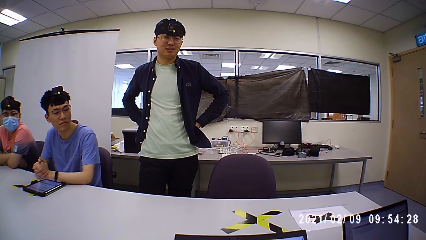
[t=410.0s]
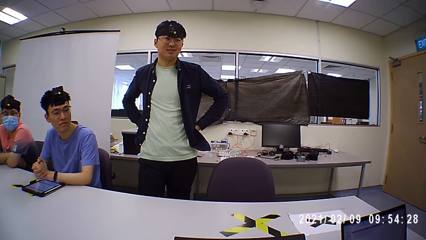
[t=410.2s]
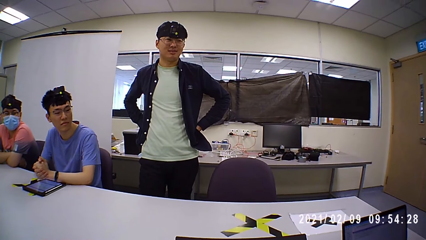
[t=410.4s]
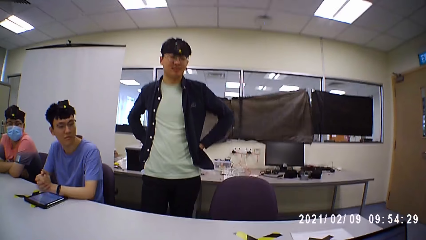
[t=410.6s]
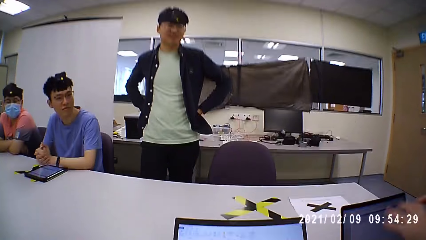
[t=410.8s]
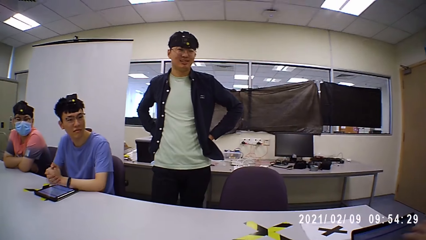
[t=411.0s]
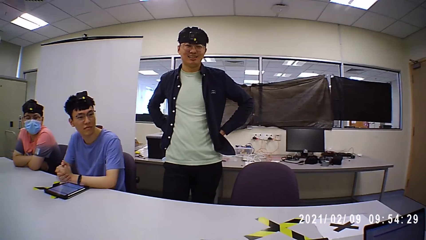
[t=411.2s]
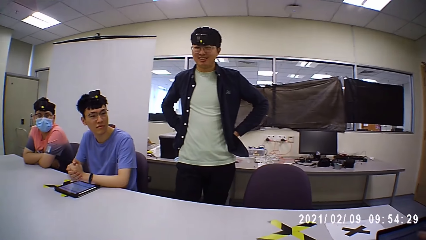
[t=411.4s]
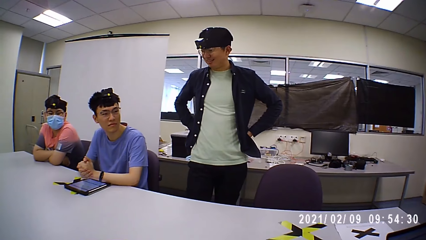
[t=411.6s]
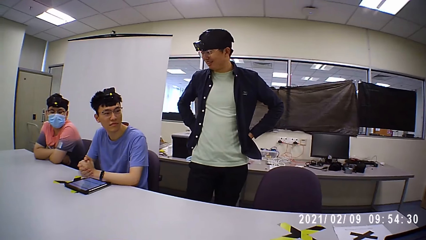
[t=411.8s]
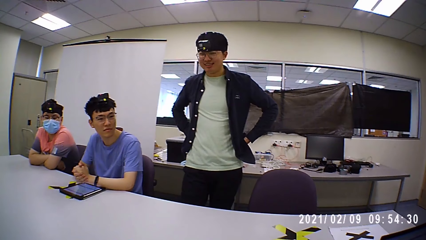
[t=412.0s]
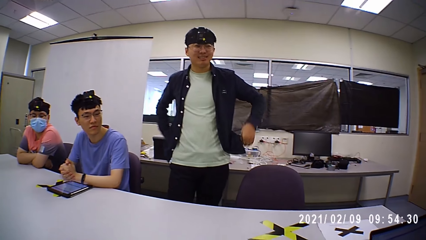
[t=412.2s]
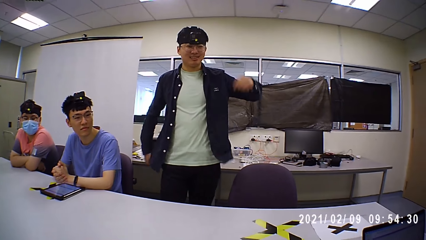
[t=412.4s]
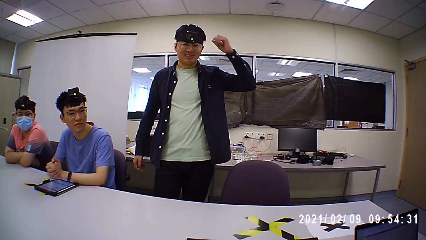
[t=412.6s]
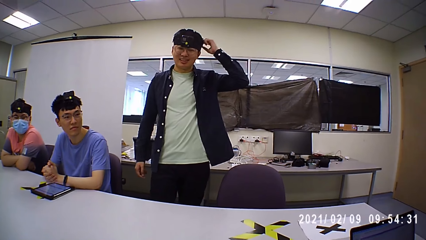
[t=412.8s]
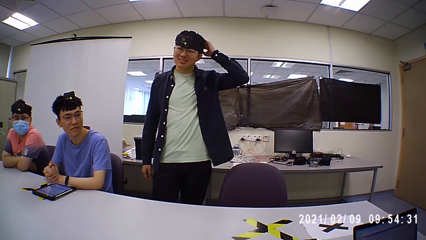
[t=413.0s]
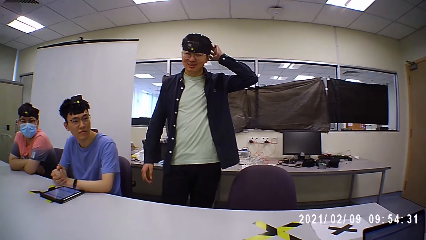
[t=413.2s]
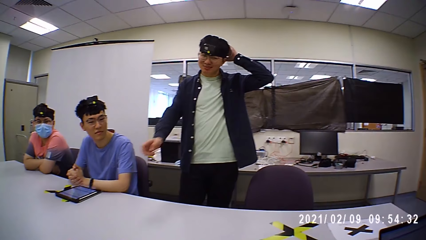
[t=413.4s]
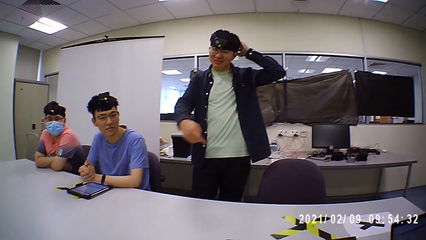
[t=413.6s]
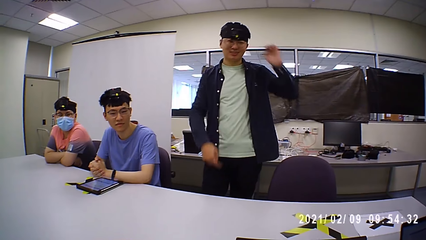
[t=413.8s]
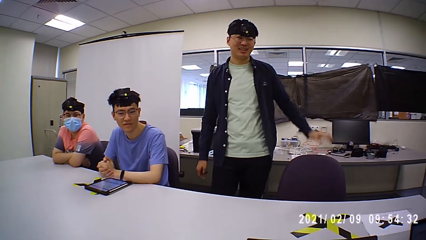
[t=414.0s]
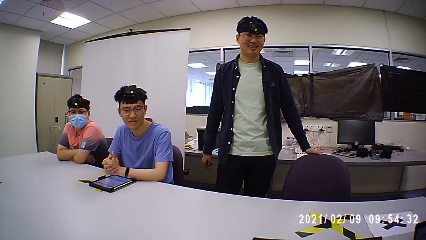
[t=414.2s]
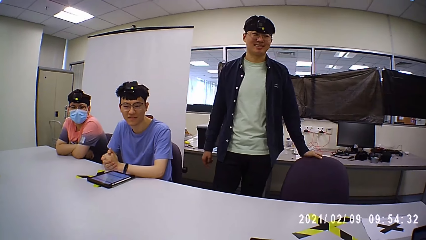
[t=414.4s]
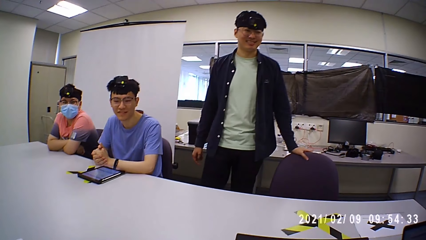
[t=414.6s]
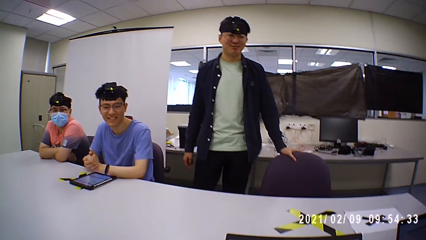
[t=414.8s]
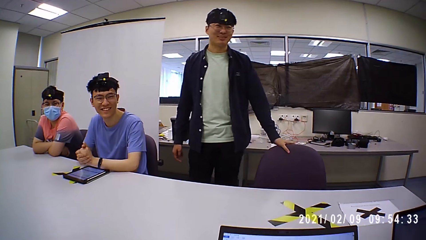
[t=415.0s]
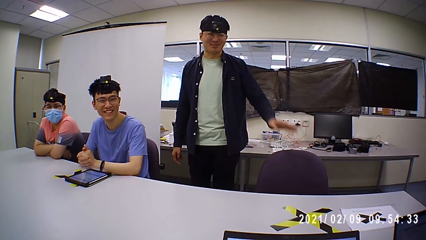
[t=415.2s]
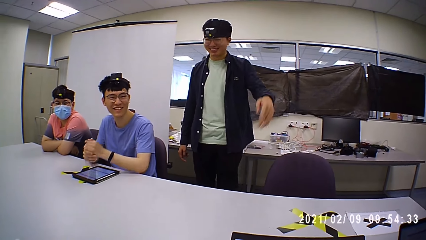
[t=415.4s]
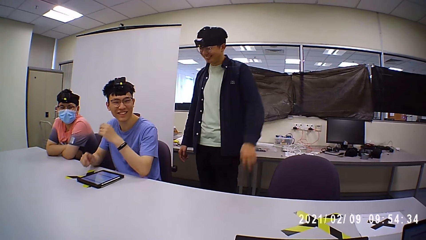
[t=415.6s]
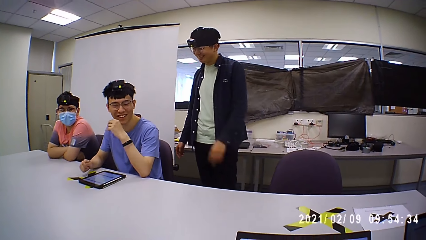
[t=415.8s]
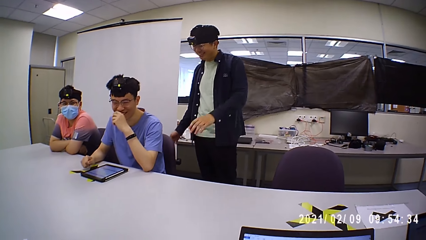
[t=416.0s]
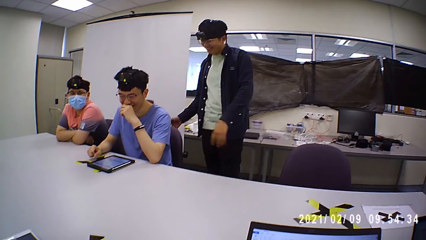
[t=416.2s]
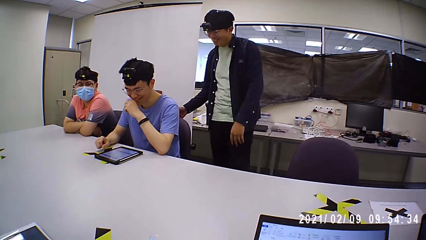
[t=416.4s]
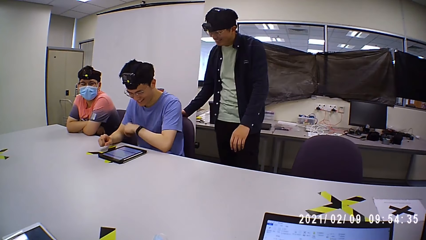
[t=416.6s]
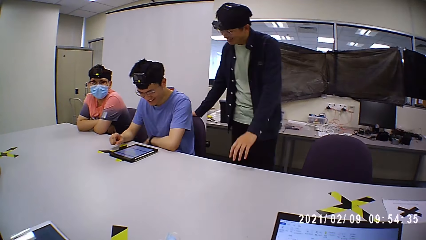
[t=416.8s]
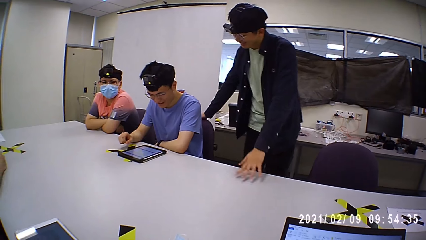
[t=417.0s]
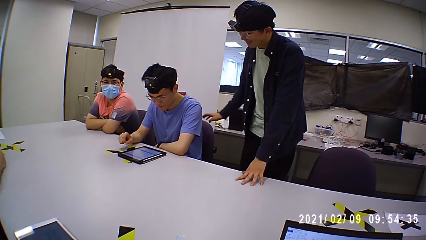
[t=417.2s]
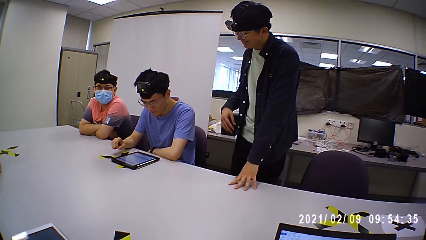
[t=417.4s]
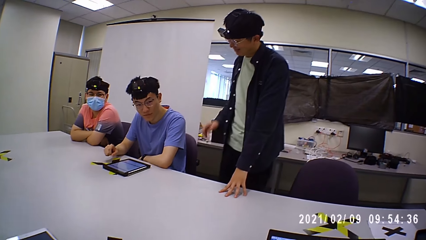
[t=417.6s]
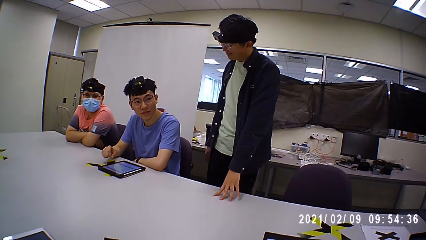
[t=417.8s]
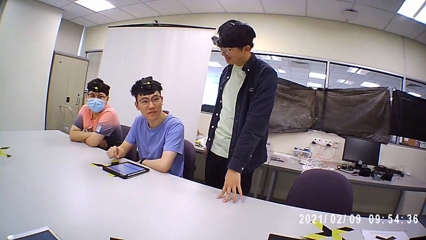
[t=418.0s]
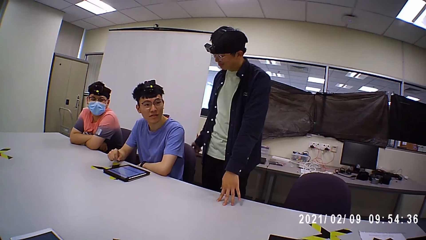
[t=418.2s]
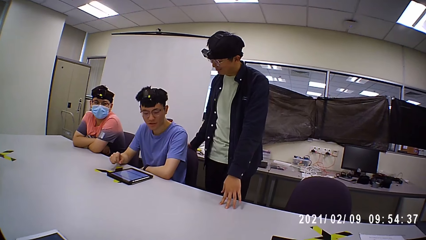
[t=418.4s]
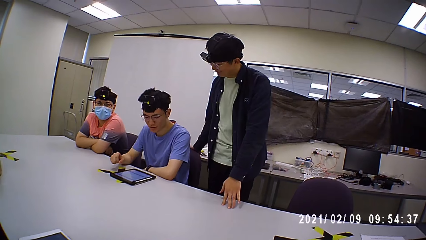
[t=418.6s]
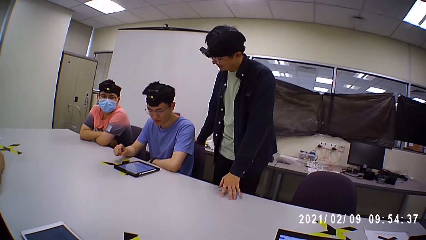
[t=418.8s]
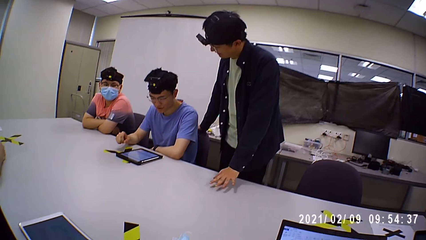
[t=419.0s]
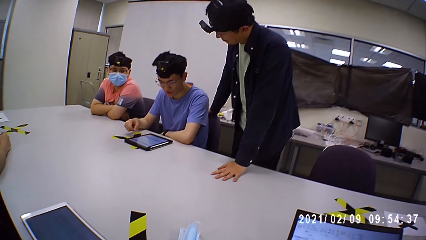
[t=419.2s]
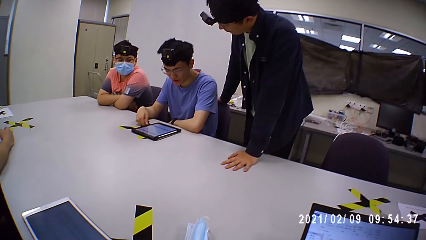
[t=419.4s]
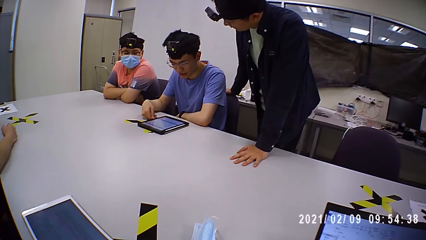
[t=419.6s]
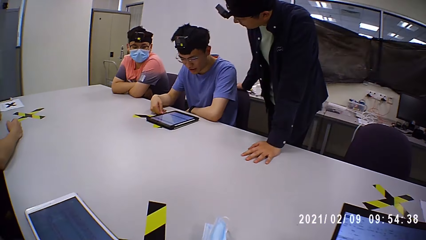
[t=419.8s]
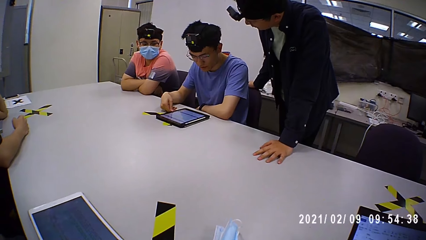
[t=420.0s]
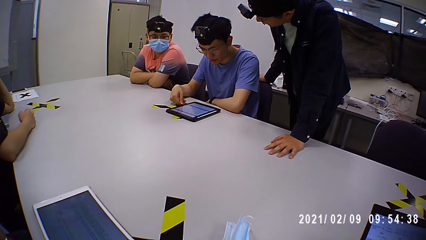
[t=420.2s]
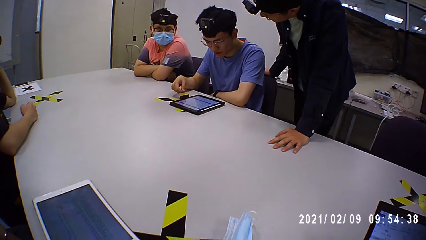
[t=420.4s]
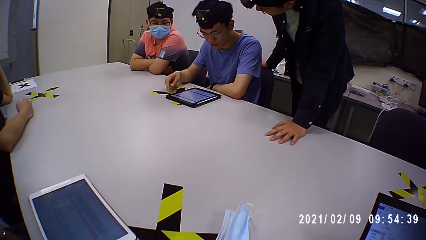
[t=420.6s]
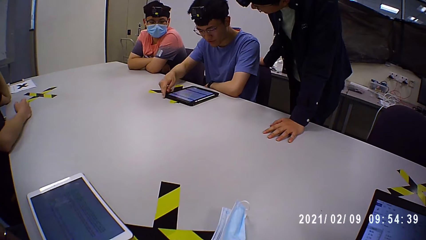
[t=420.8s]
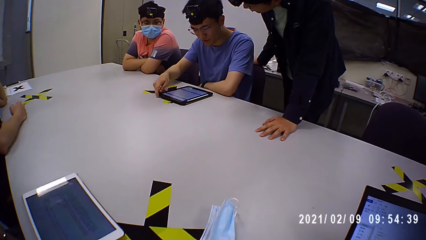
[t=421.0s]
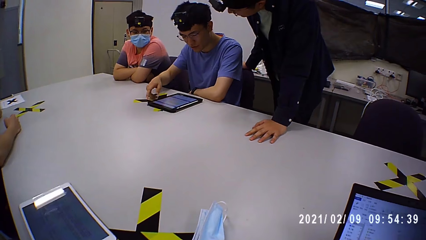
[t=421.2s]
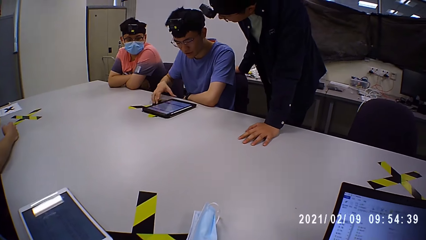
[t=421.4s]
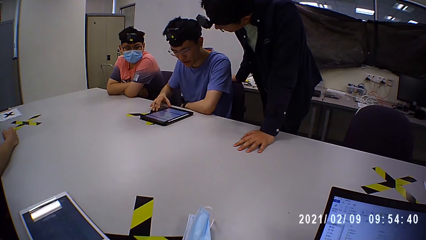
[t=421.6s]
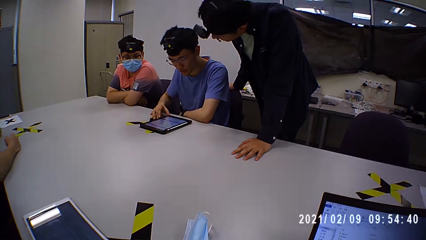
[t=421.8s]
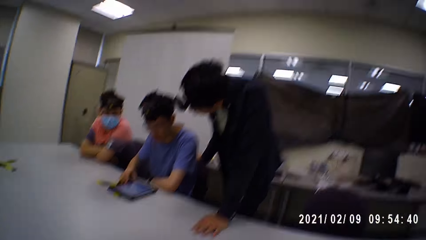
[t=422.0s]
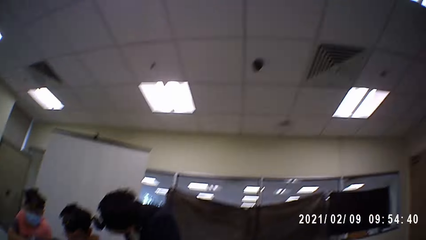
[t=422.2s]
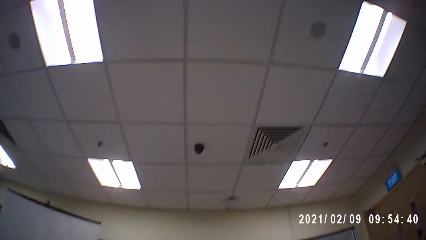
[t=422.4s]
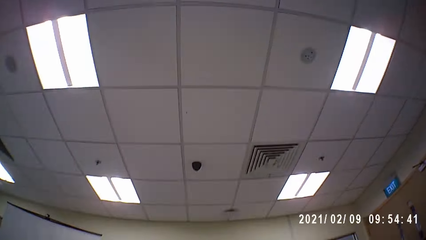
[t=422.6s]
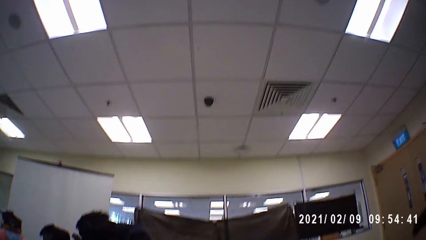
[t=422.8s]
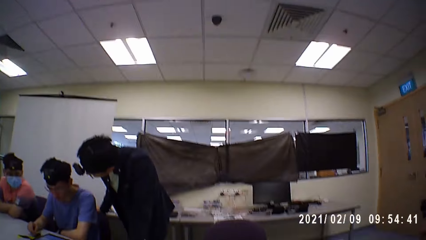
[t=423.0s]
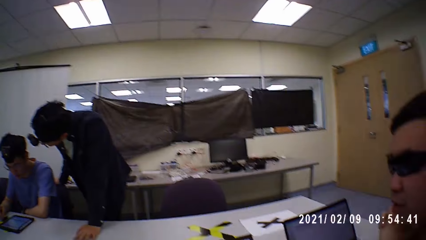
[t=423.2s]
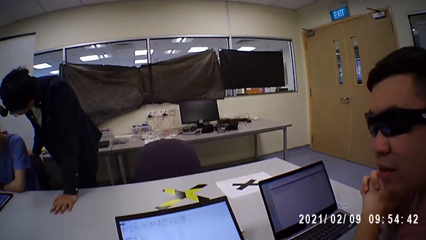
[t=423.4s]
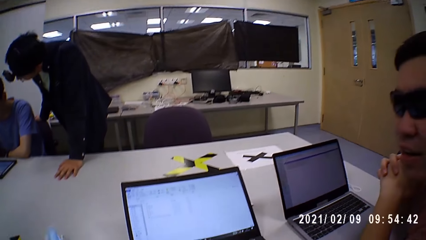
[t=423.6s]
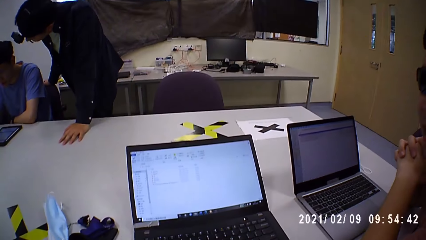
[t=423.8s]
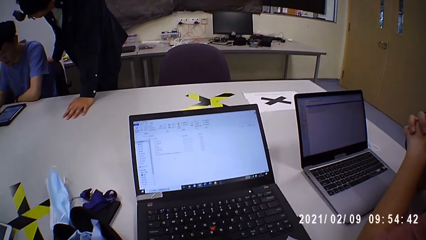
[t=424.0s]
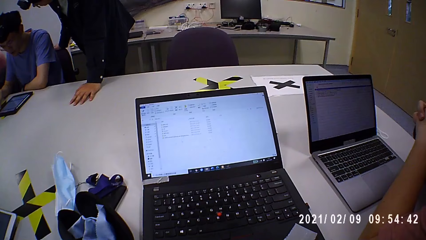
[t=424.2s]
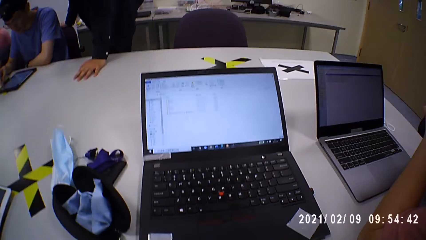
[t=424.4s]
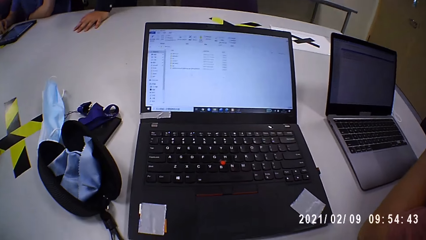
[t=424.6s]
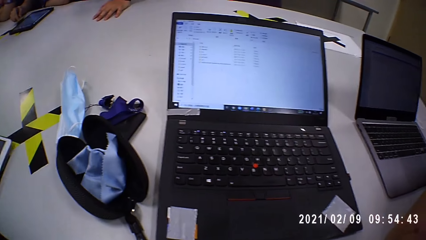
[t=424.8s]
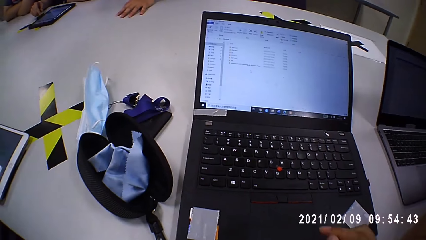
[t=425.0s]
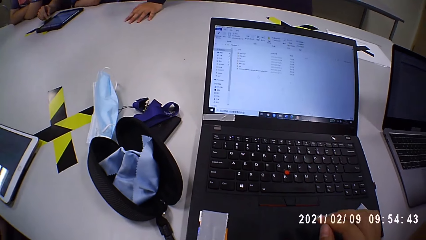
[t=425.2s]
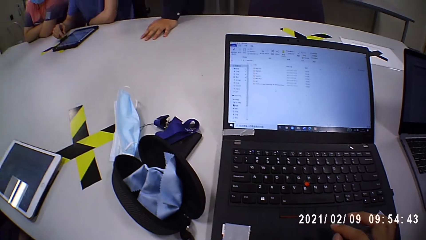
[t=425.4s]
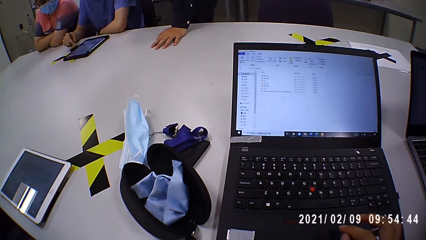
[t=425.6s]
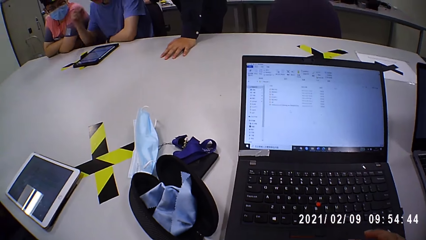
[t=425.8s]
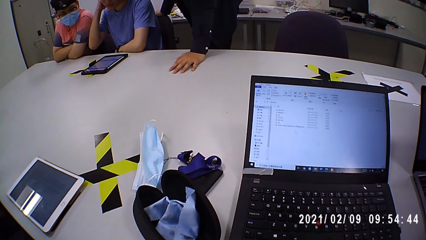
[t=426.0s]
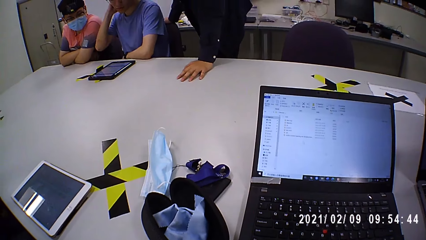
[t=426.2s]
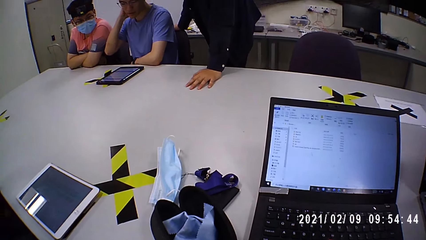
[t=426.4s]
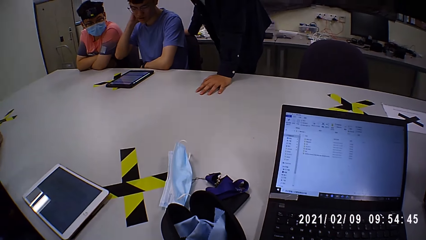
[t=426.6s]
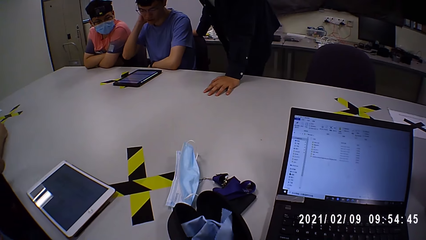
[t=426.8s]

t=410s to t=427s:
The man scratches his head. He holds the chair. The man leans on the table. He holds the table. The camera wearer looks around the house.
